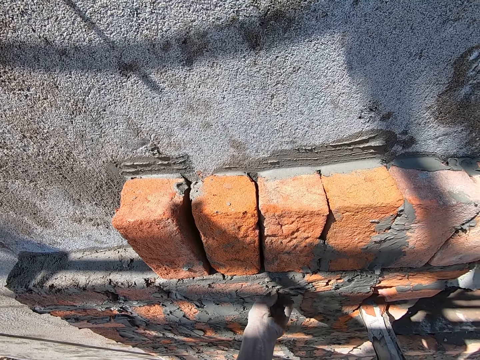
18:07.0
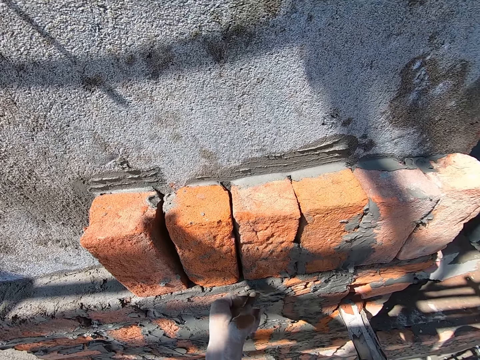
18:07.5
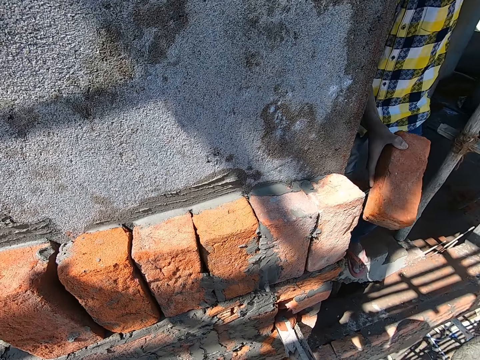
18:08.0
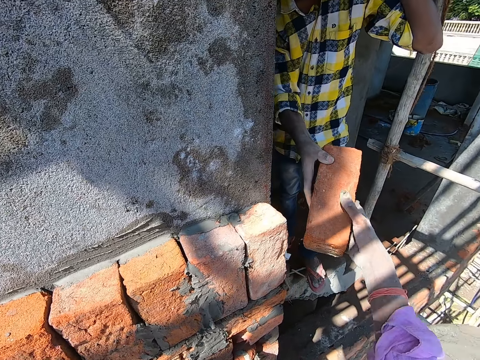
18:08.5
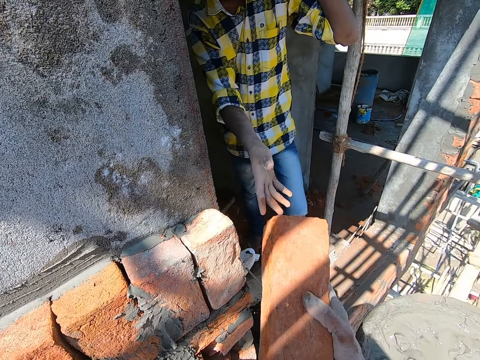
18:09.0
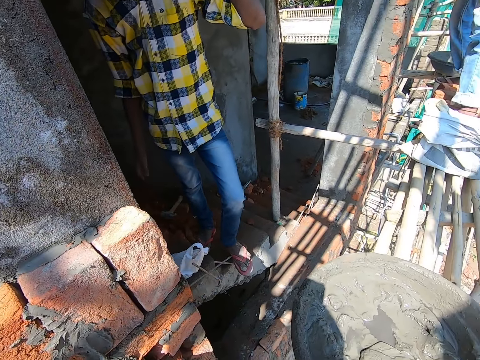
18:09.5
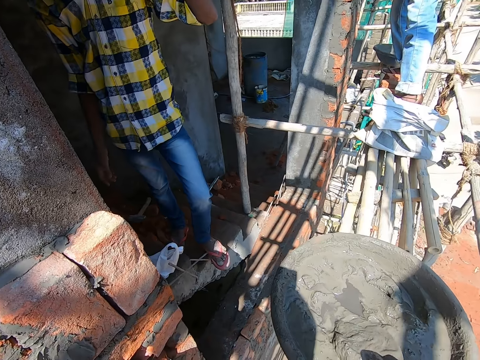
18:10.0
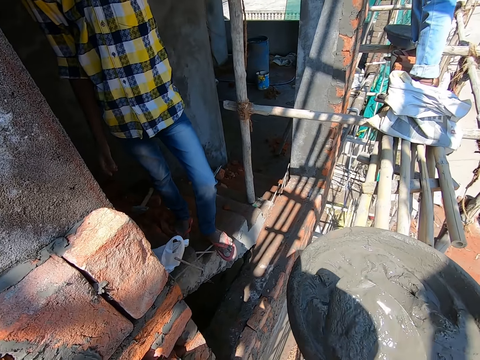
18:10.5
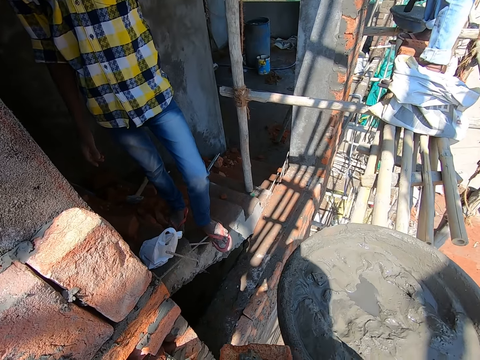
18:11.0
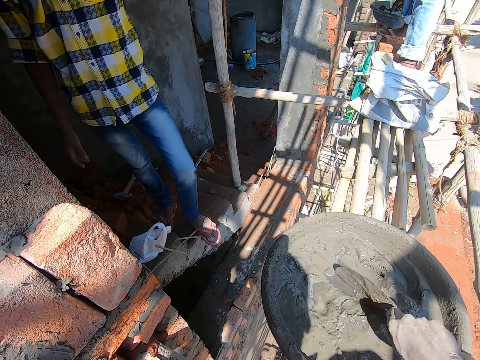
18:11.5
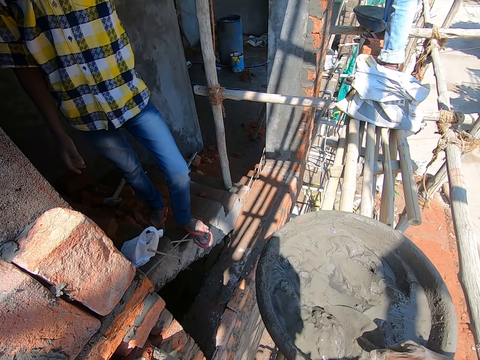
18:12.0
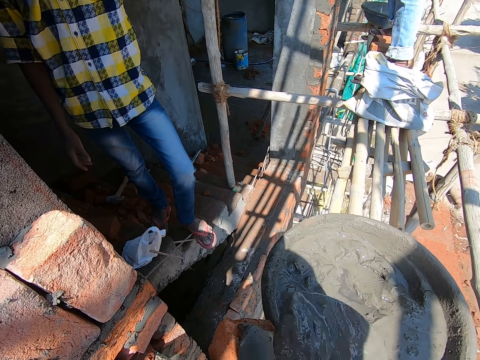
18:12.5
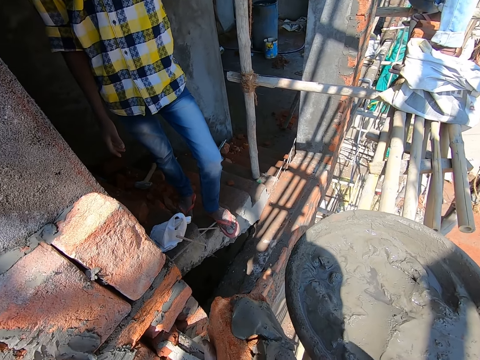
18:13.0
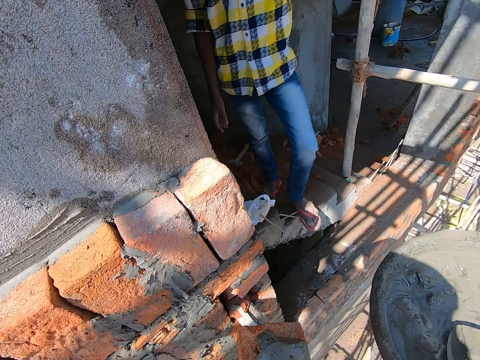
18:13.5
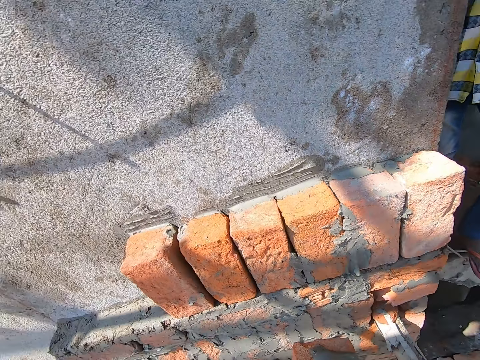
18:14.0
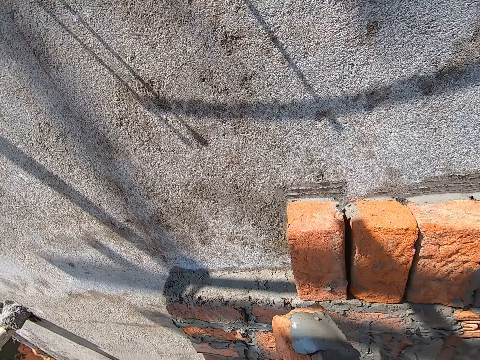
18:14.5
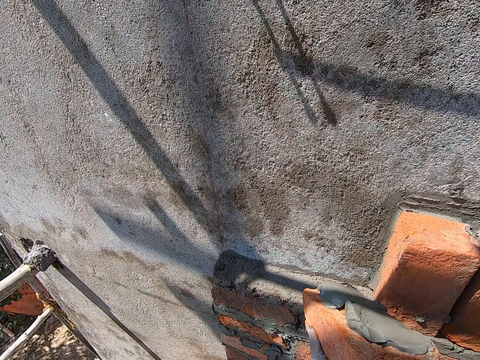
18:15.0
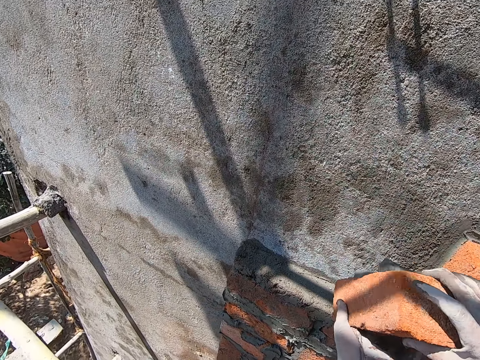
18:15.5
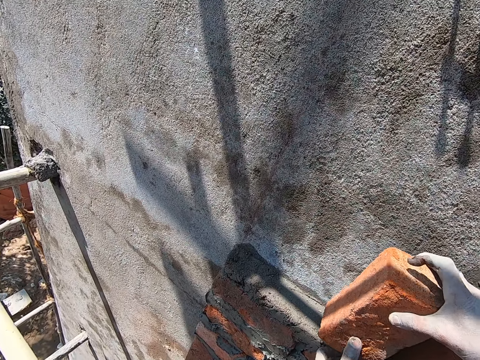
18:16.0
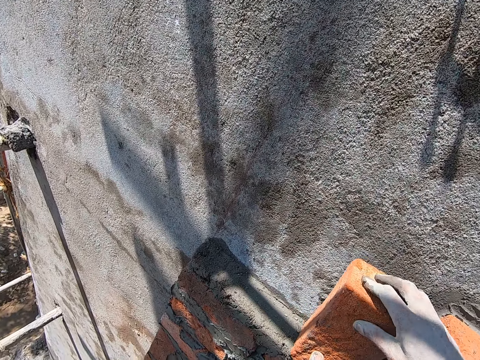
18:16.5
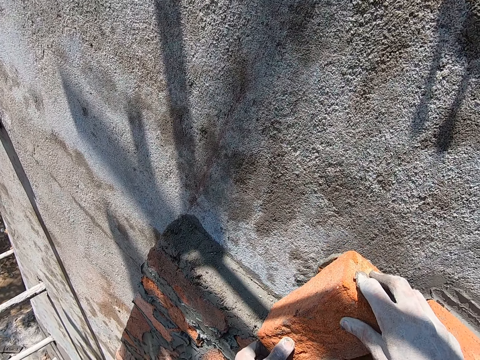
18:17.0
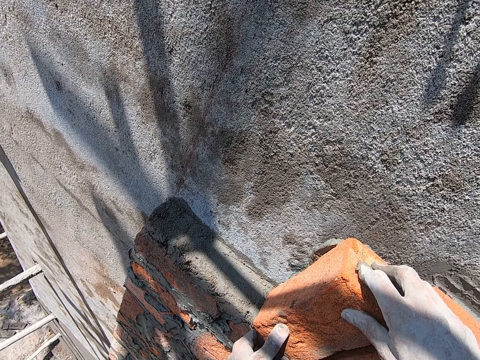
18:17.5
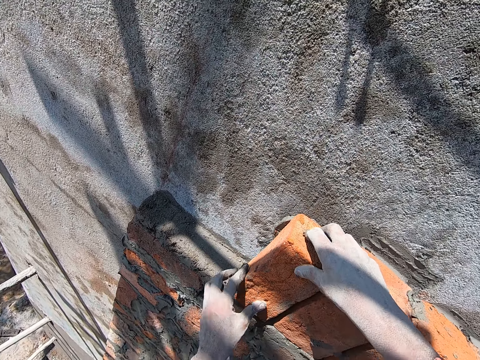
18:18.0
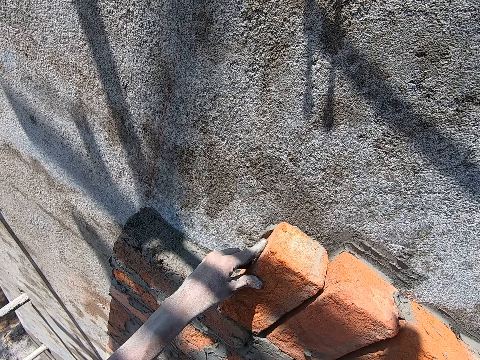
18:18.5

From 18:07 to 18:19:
A man holds a brick with his right hand. The camera wearer takes the brick from the man with his right hand. The man hands the camera wearer the brick. The camera wearer converses with the man. He takes a trowel. He scoops cement mix or mortar from the bowl with the trowel in his right hand. He puts the mortar on the brick. He scoops the mortar. He pours the cement mix on the brick with the trowel in his right hand. He drops the trowel. He moves to the wall. He places the brick on the wall with his hands. He attaches the brick in his hands to the wall.

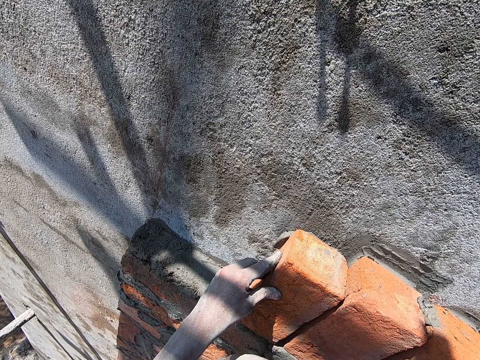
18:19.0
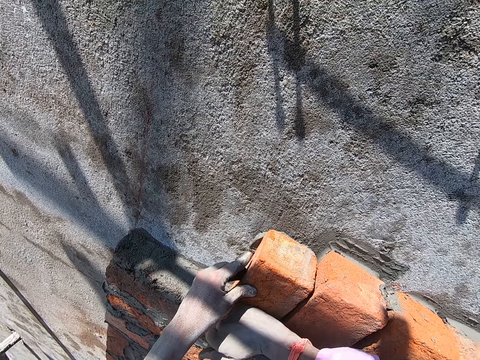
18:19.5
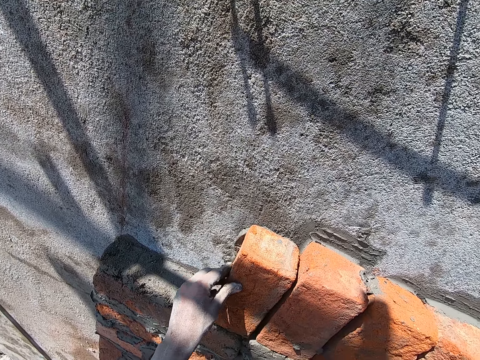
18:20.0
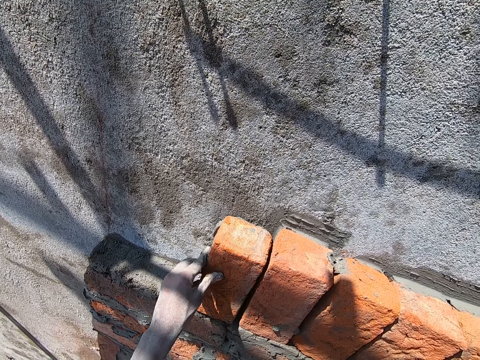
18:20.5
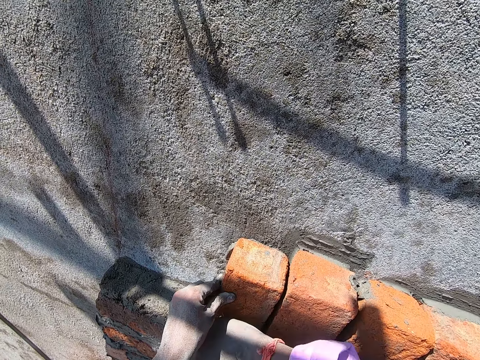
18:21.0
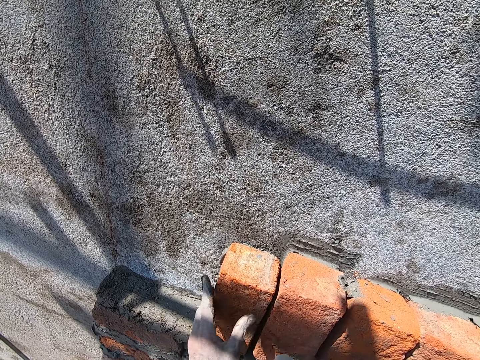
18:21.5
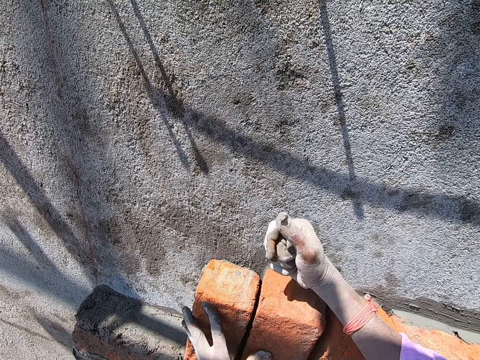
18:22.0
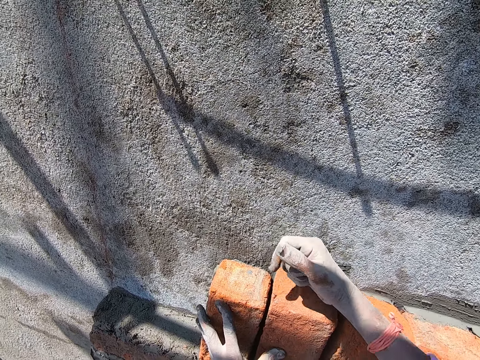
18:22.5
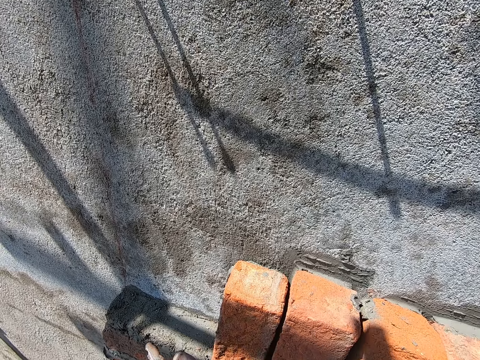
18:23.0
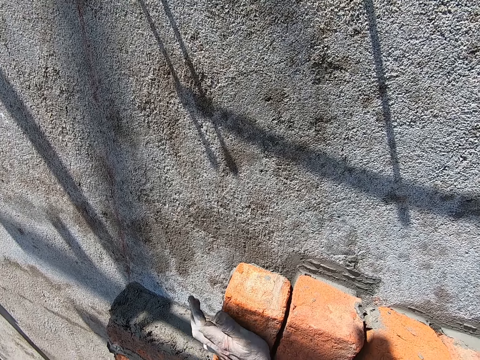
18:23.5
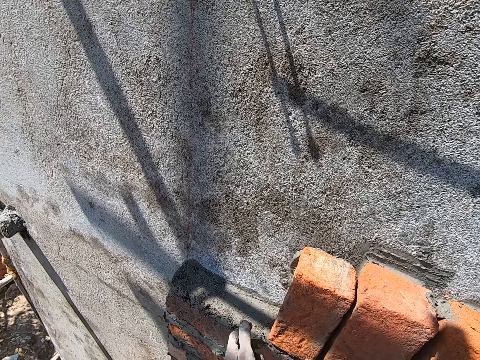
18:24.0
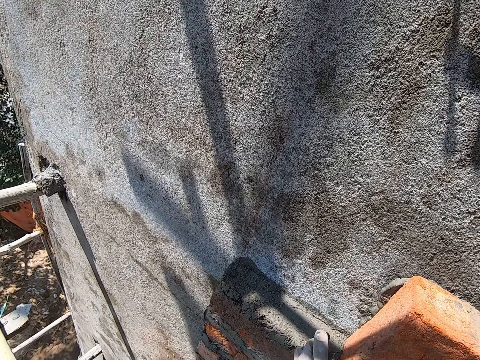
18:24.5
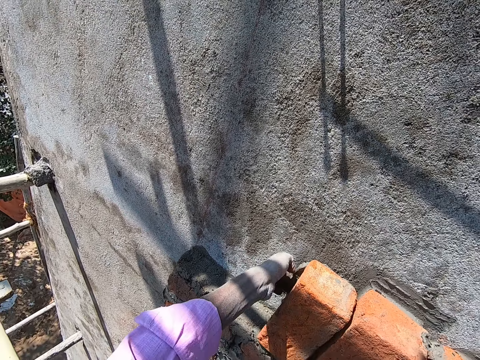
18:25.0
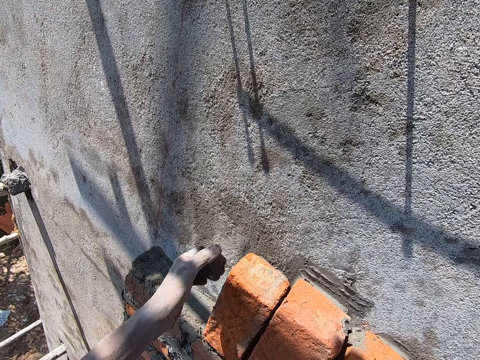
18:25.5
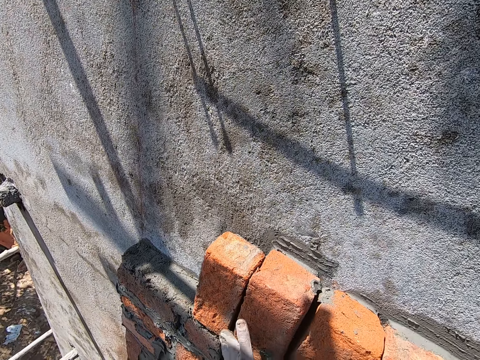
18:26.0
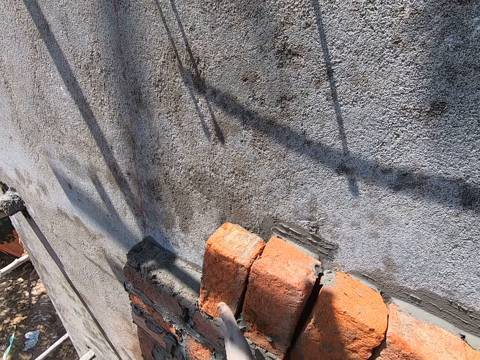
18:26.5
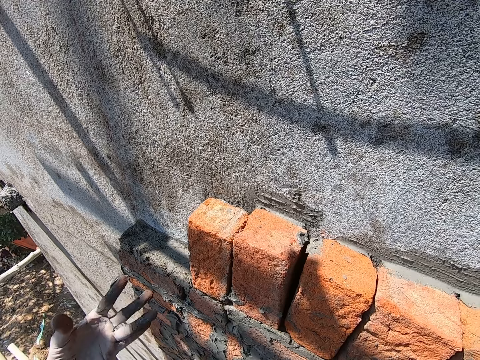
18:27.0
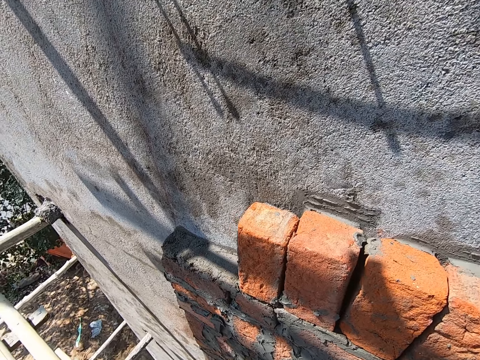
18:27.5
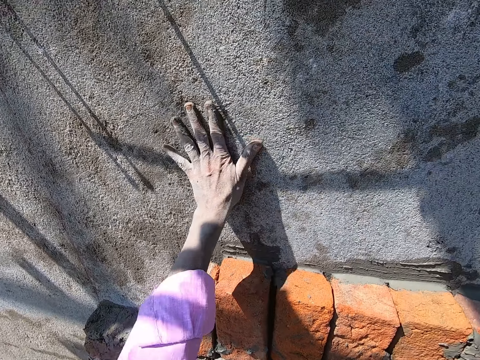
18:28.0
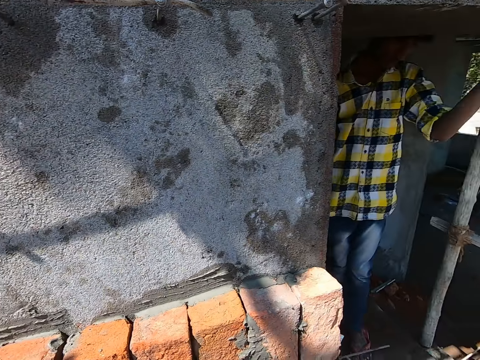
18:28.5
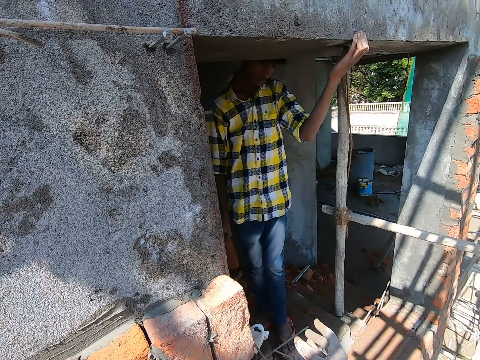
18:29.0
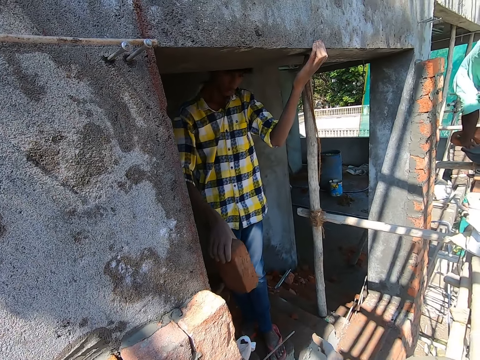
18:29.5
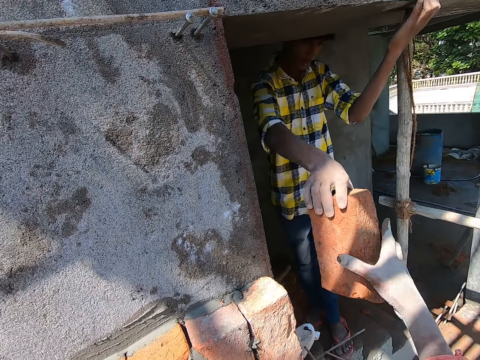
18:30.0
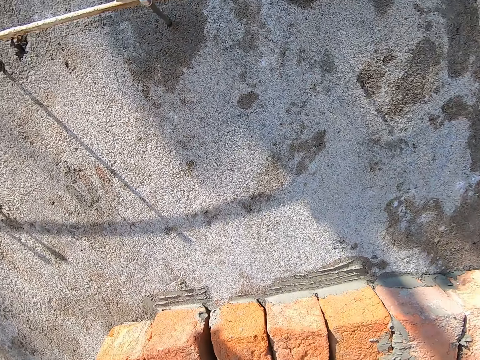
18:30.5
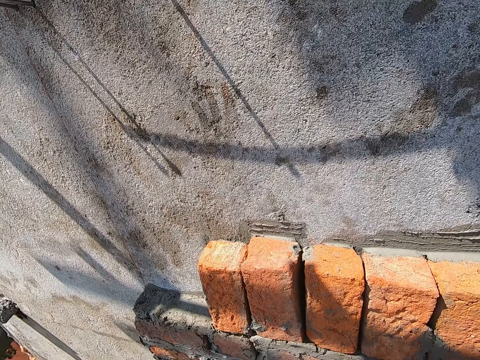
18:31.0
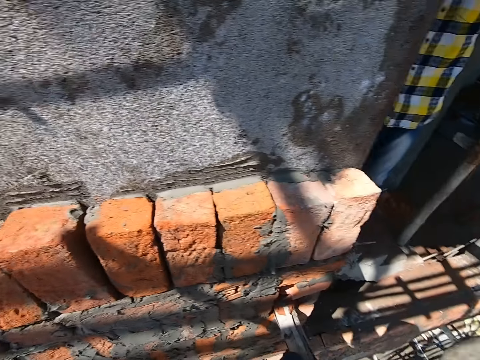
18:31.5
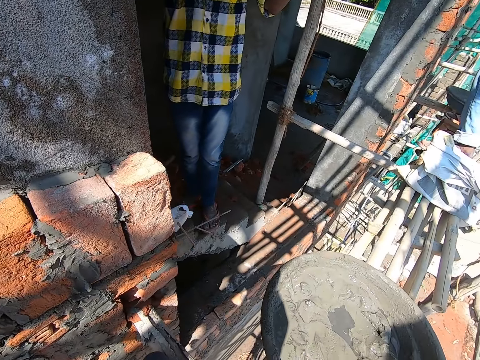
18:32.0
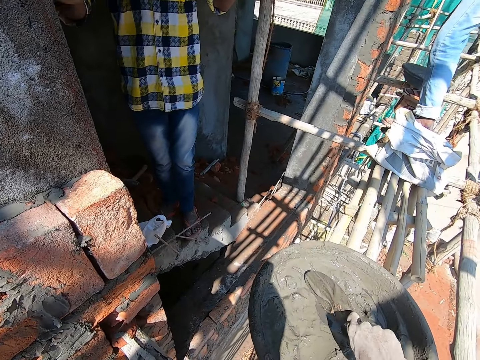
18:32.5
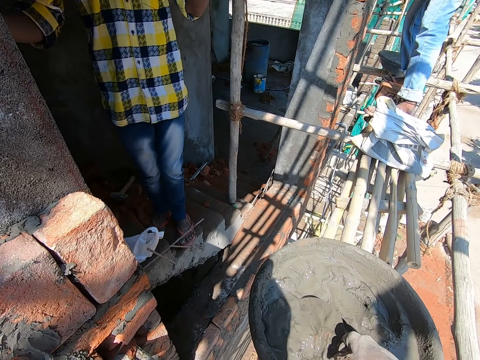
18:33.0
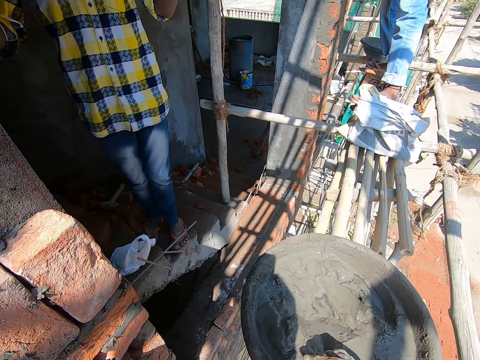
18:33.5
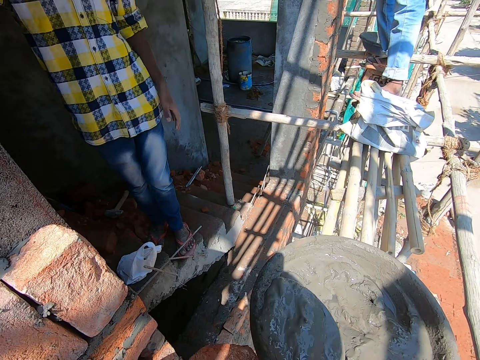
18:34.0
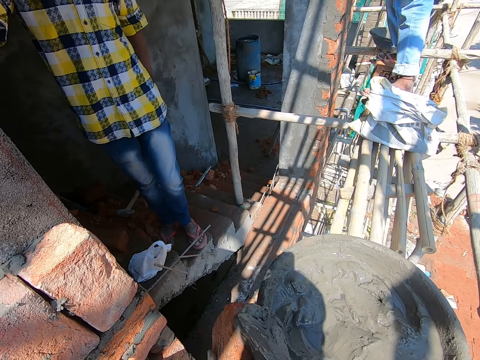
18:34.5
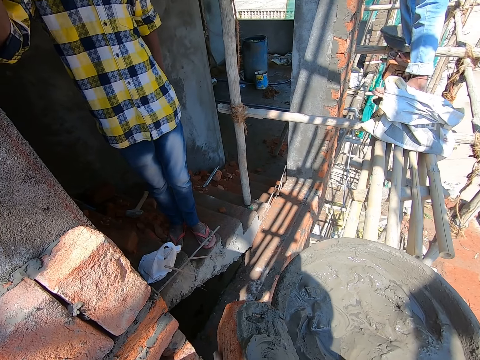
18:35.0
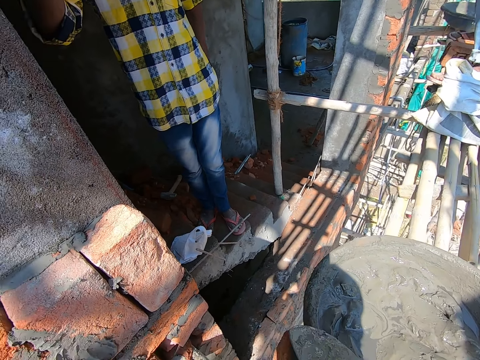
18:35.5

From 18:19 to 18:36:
The camera wearer hits the brick on the wall with his right hand. He holds the brick. He hits the brick on the wall with his left hand. He scrapes cement mortar beneath the brick on the wall with his left hand. He rubs the cement mortar in his left hand on the brick on the wall. He rubs his left hand on the wall. The man passes the brick in his right hand to the camera wearer. The camera wearer scoops cement mortar from the head pan of cement mortar on a scaffold board with the brick trowel in his right hand. He applies the cement mortar with the brick trowel in his right hand on the brick in his left hand.
